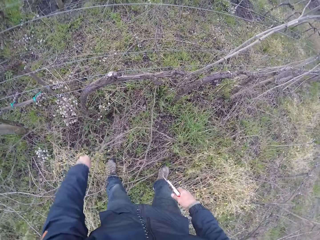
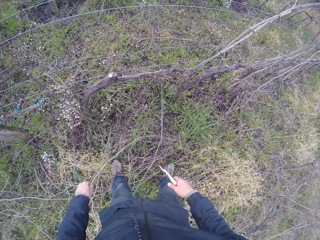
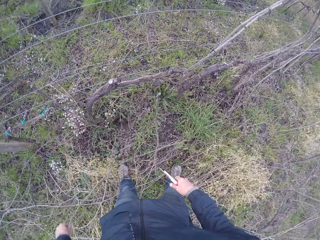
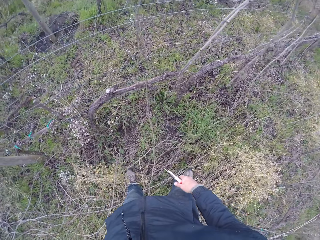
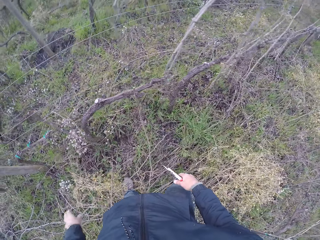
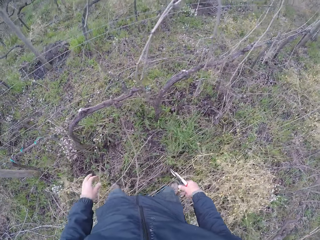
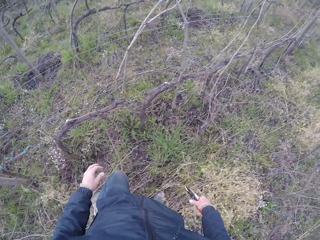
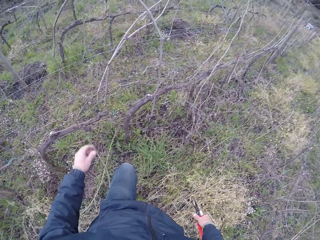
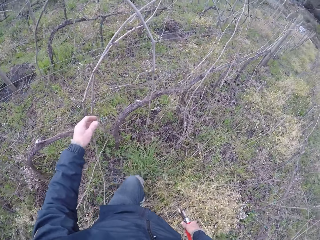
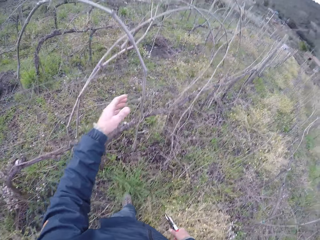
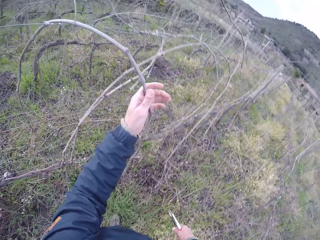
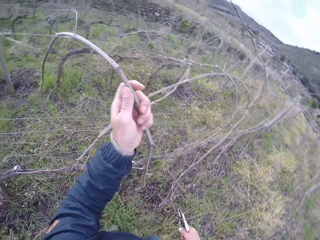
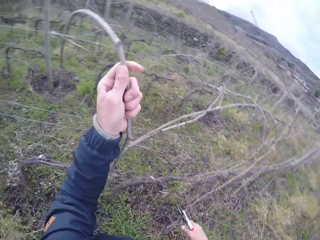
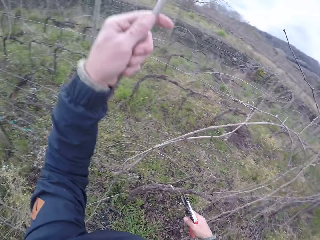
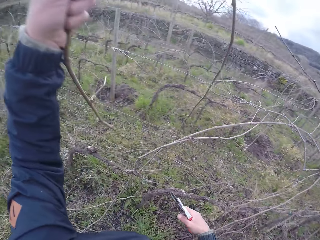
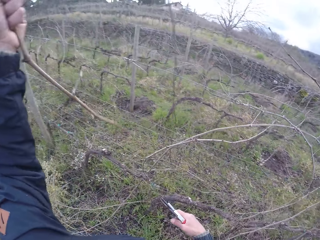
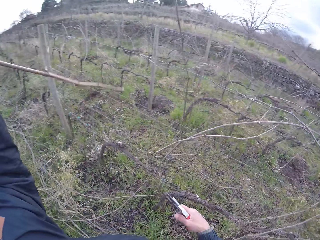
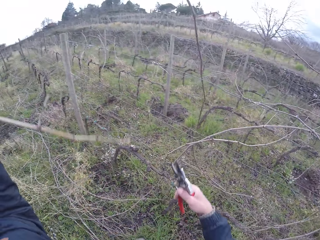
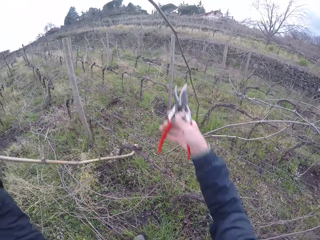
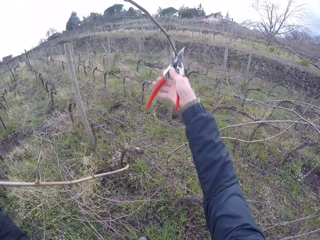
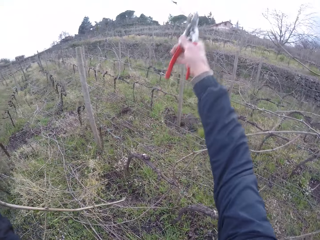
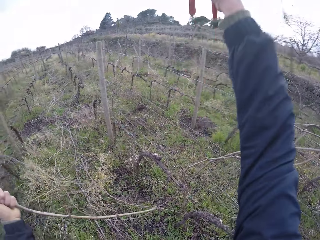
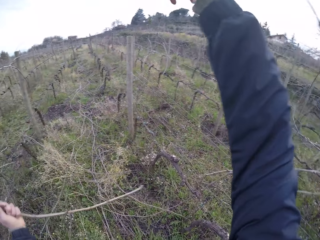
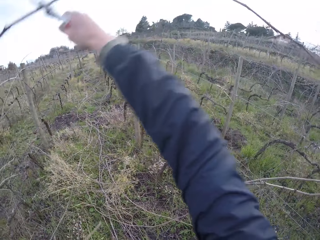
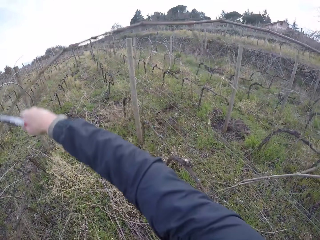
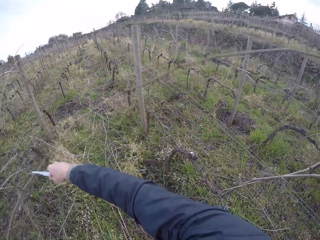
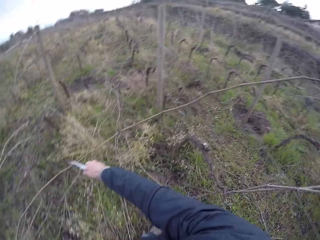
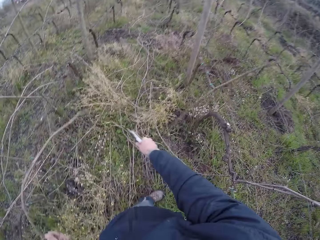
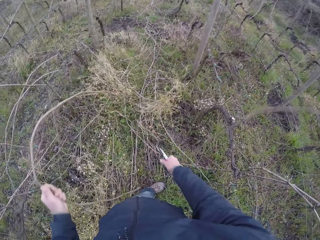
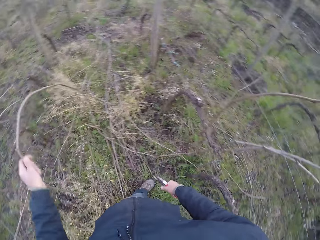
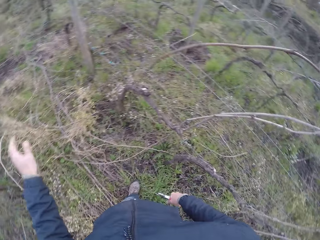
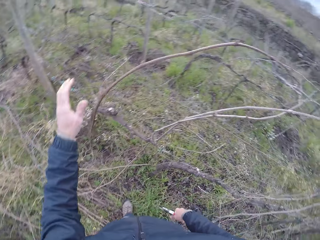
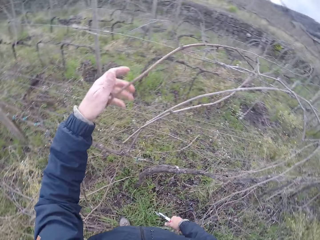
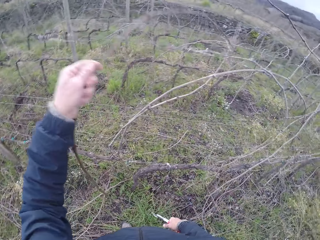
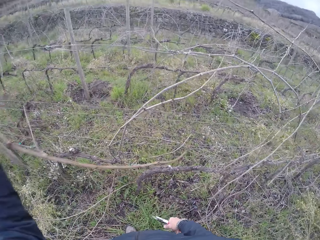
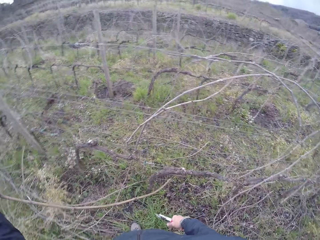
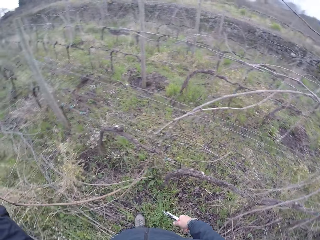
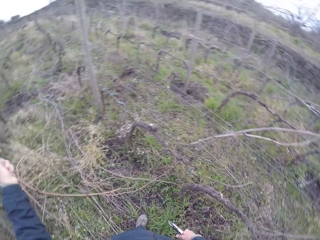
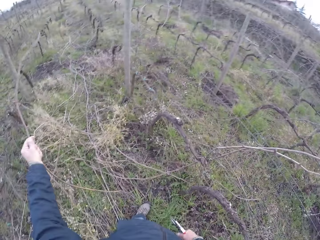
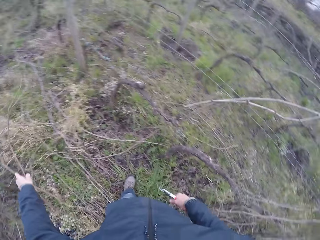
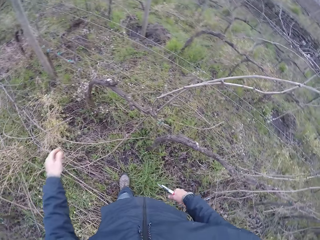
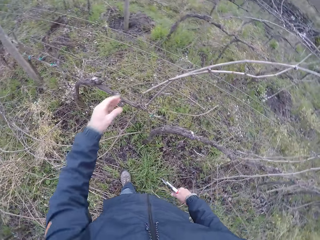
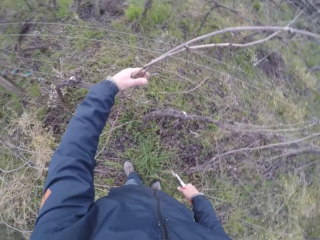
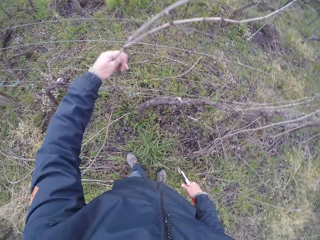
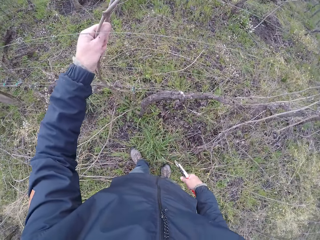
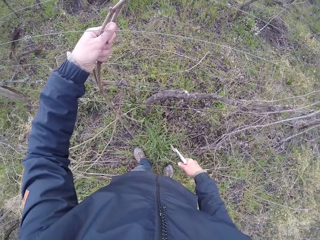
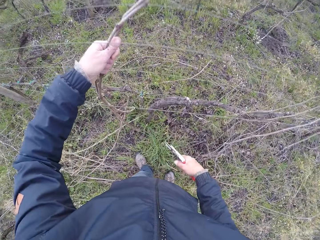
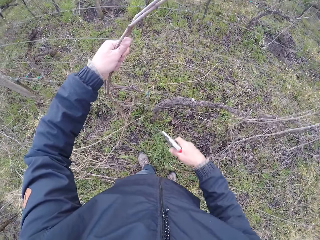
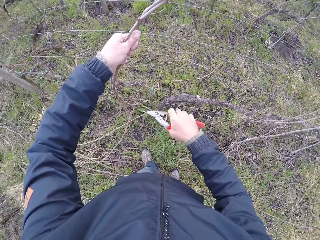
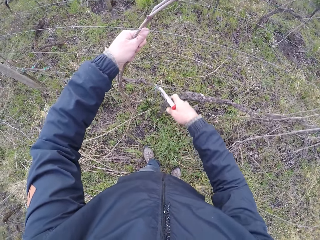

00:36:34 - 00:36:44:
The camera wearer pulls the stick. He moves around the fence. He removes a twig on the fence with his left hand and the pruner in his right hand. He drops the twig on the ground with his left hand. He removes a twig from the fence with his left hand. He drops the twig on the ground with his left hand.

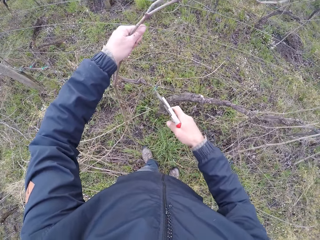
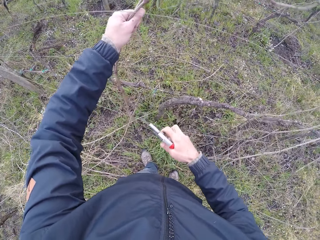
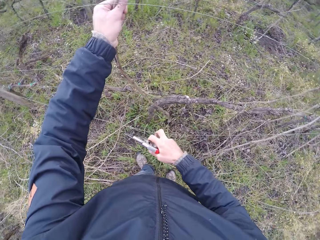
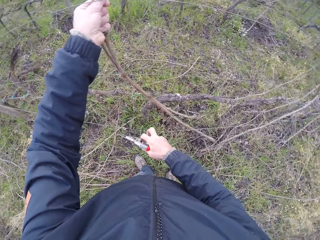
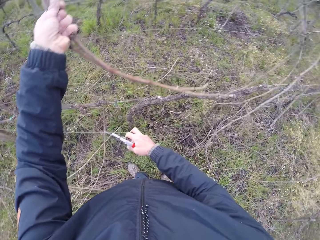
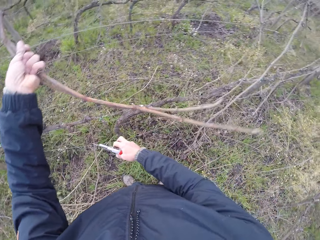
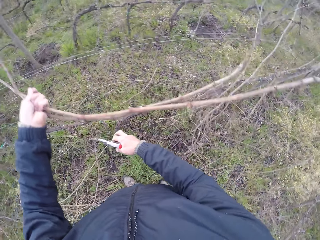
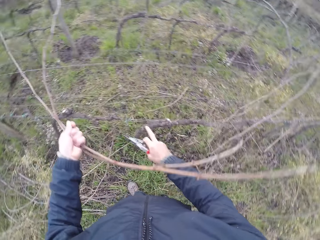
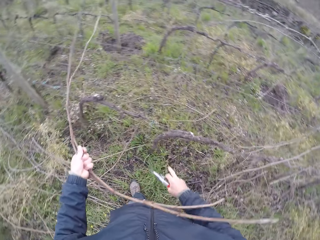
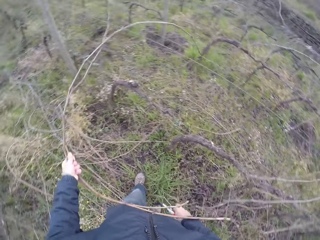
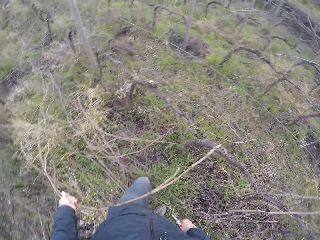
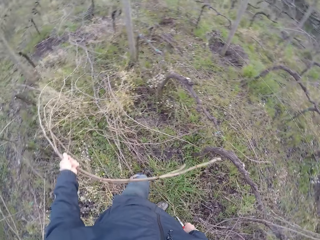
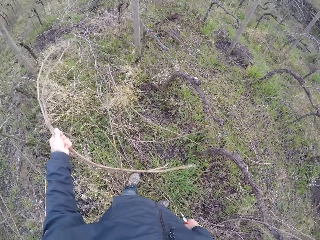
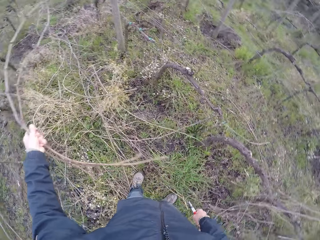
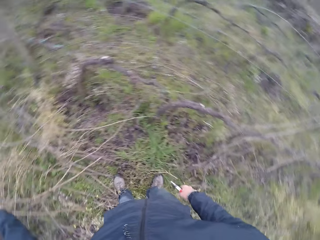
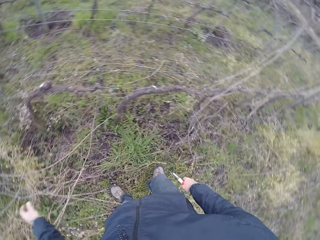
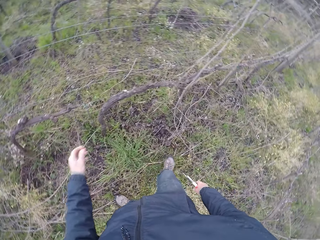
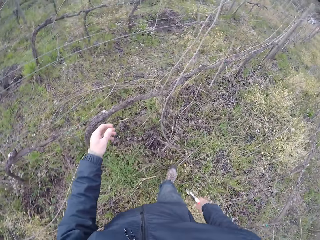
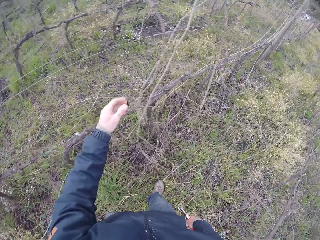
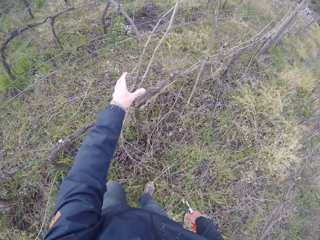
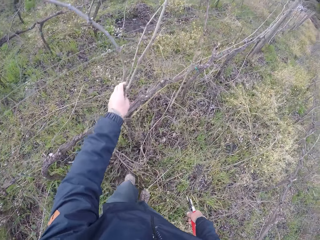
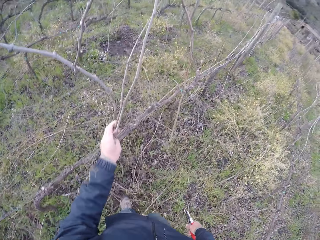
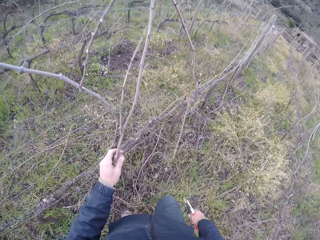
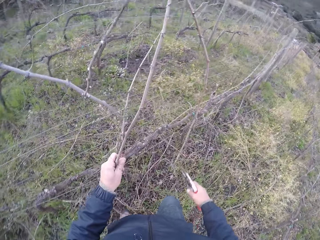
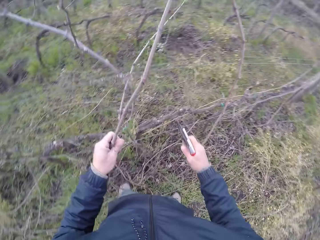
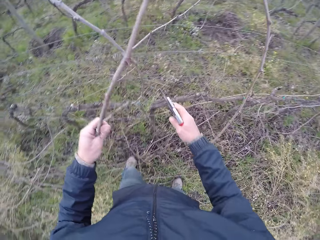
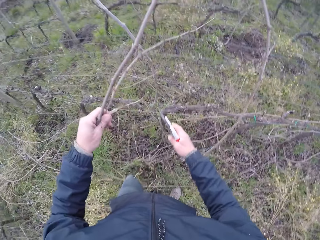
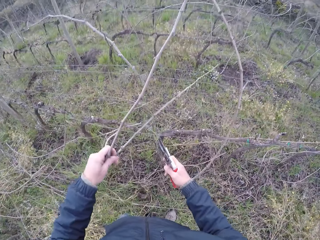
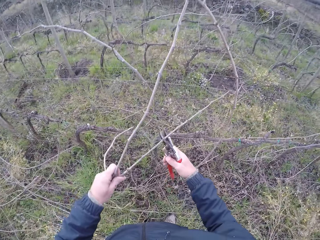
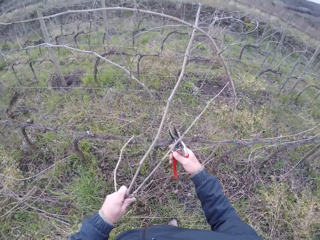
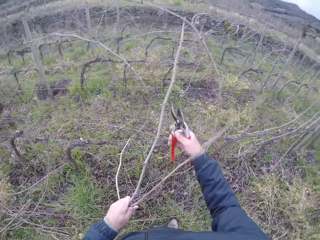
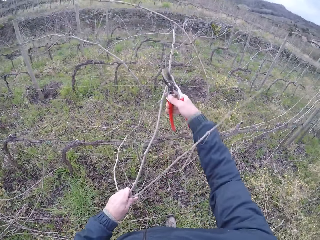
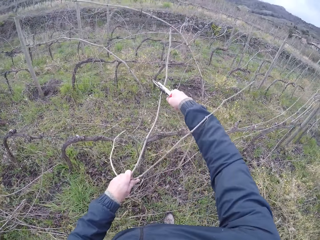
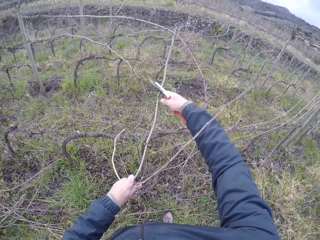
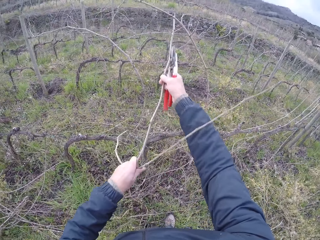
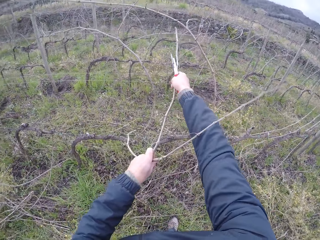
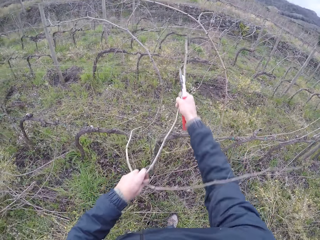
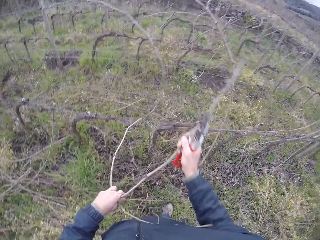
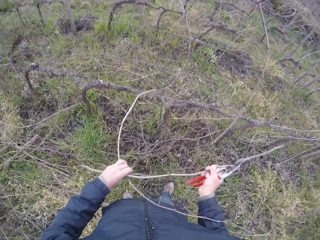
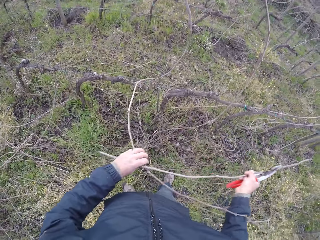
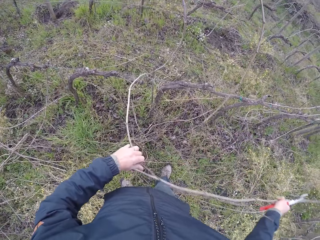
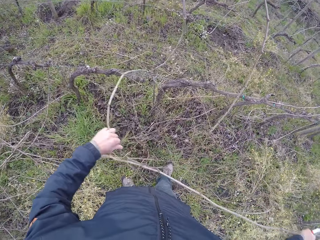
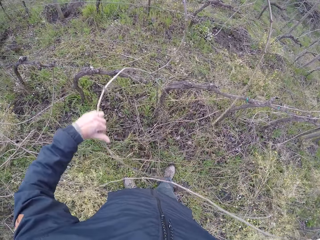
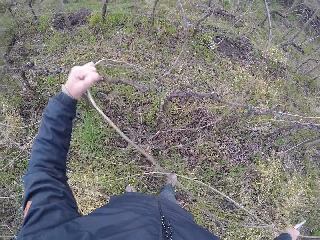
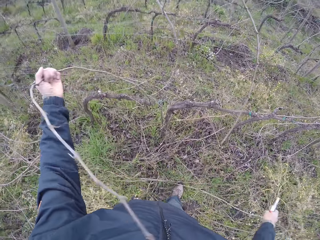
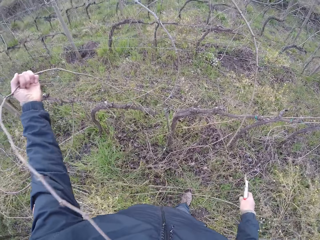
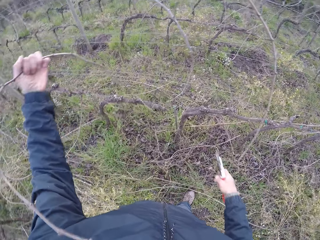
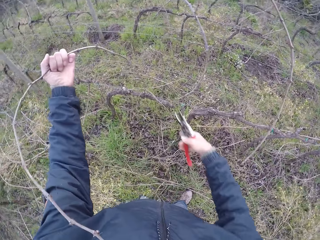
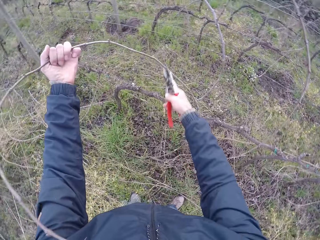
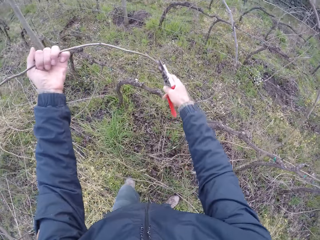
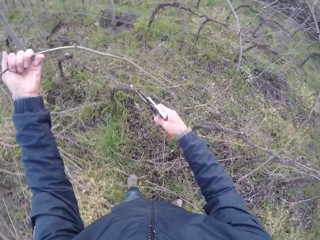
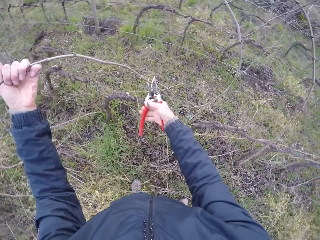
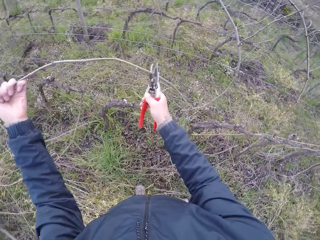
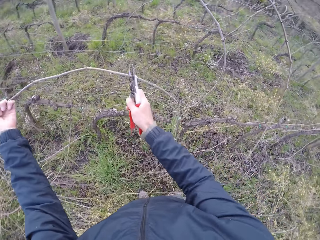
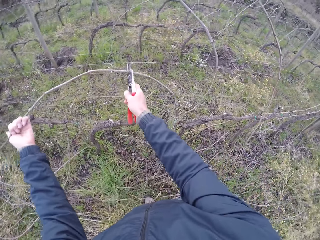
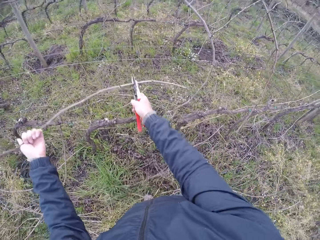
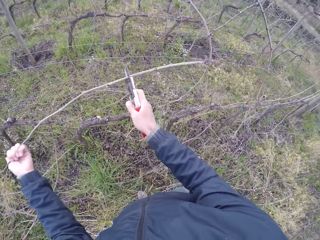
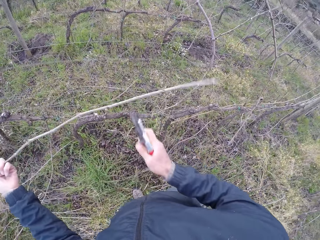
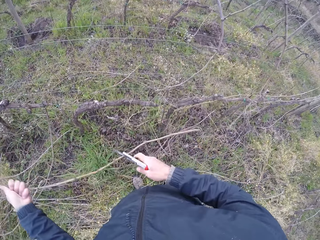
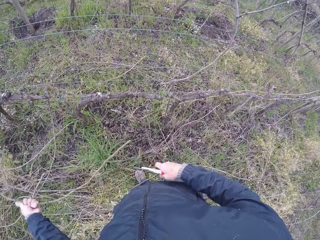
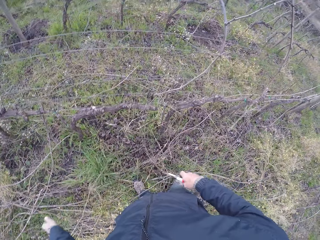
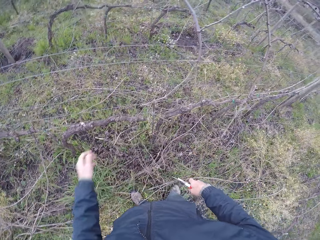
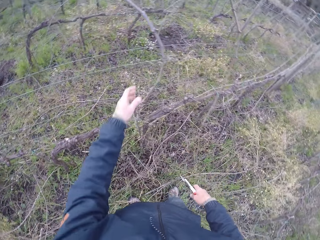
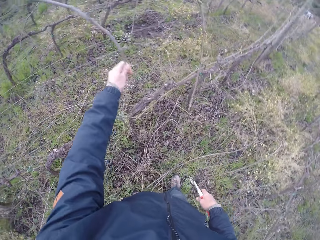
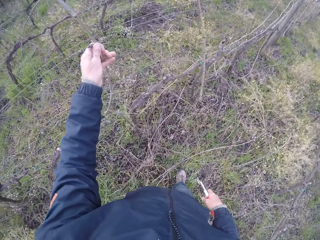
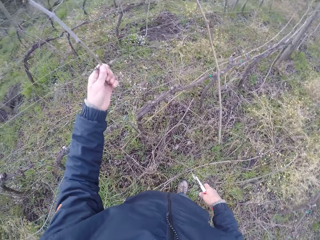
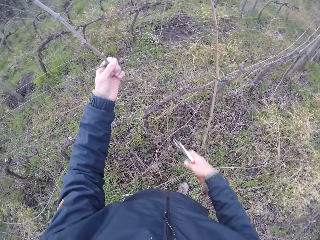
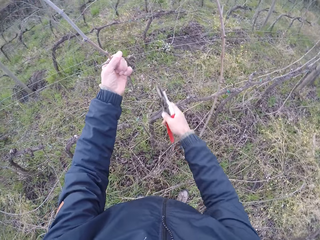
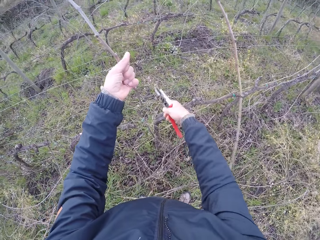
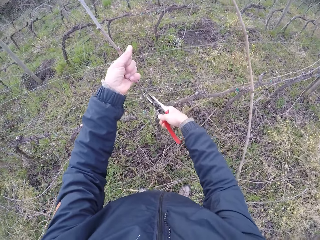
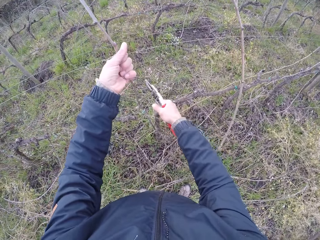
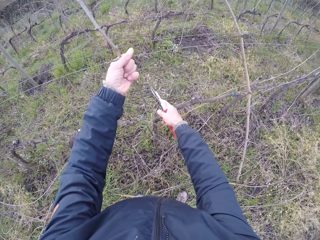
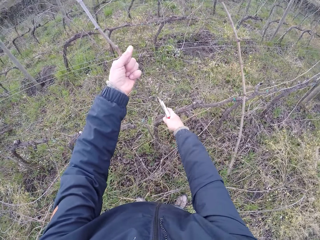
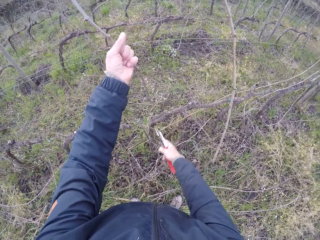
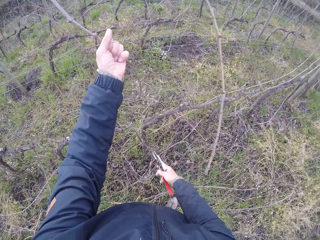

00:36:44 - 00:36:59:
The camera wearer holds the fence with his right hand. He removes two twigs from the fence with his left hand. He drops the twig on the ground with his left hand. He holds twigs on the fence with his left hand. He removes twigs from the fence with both hands. He drops the twig on the ground with his right hand. He removes a twig from the fence with the pruner in his right hand. He drops the twig on the ground with his left hand.
